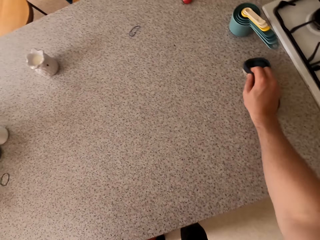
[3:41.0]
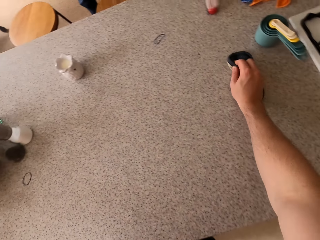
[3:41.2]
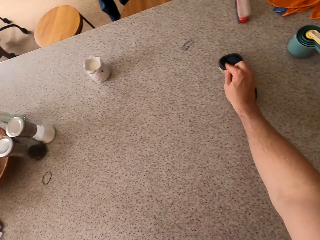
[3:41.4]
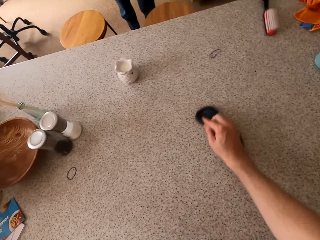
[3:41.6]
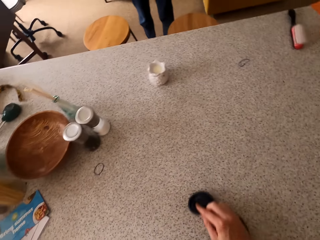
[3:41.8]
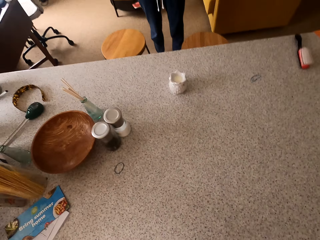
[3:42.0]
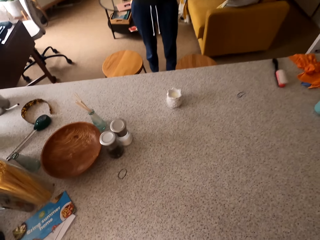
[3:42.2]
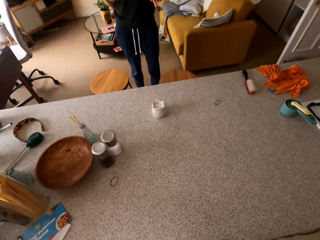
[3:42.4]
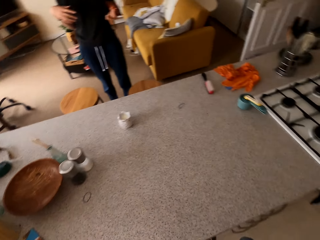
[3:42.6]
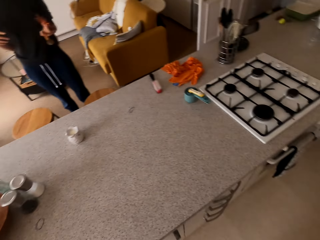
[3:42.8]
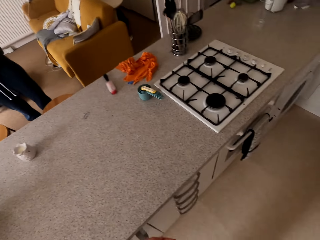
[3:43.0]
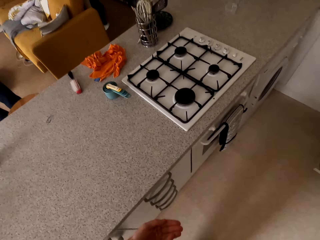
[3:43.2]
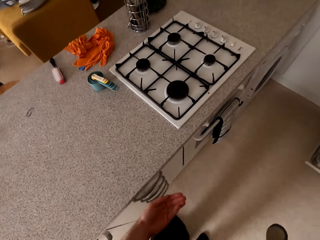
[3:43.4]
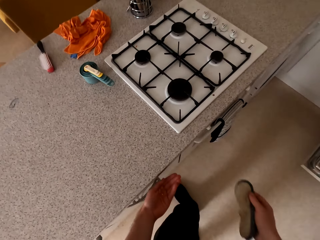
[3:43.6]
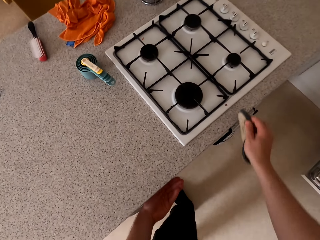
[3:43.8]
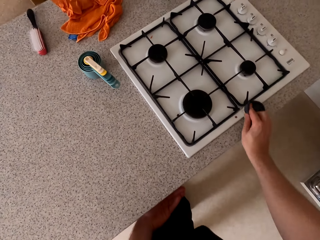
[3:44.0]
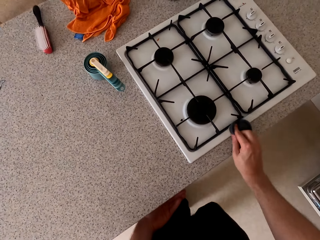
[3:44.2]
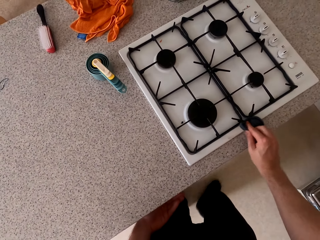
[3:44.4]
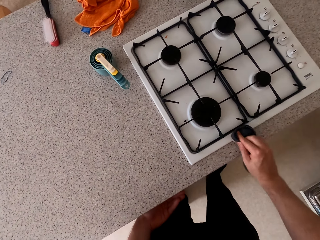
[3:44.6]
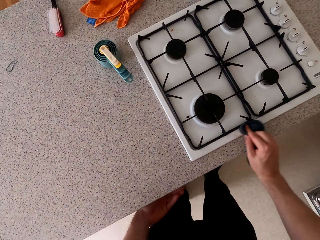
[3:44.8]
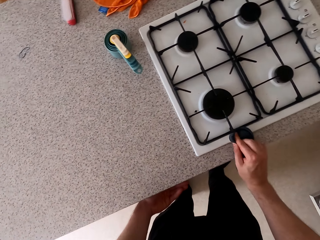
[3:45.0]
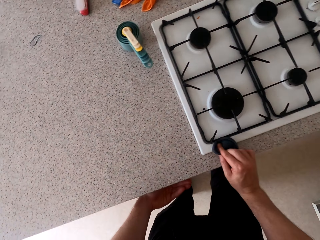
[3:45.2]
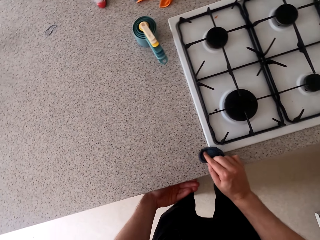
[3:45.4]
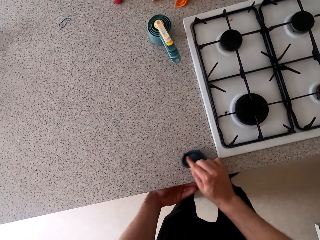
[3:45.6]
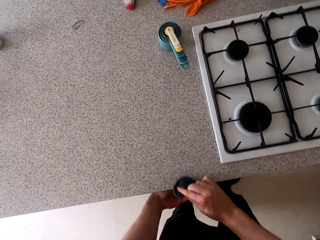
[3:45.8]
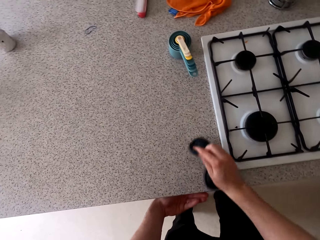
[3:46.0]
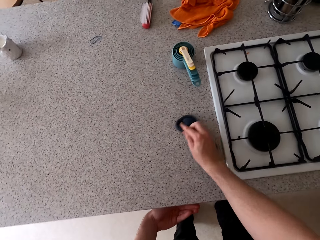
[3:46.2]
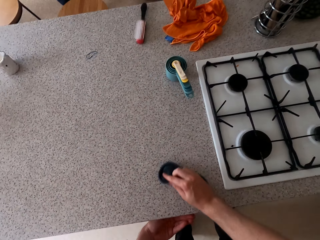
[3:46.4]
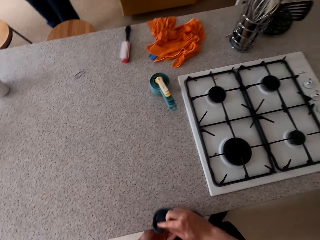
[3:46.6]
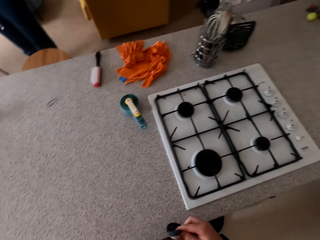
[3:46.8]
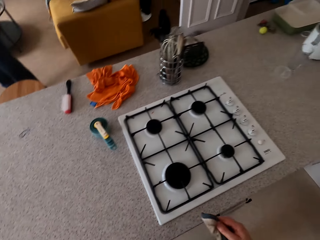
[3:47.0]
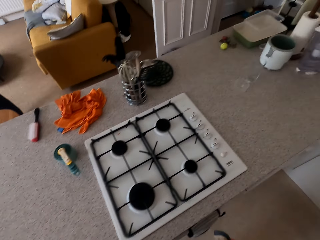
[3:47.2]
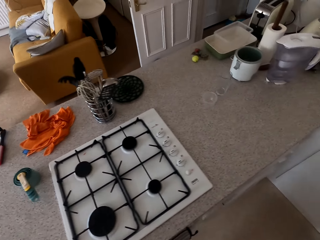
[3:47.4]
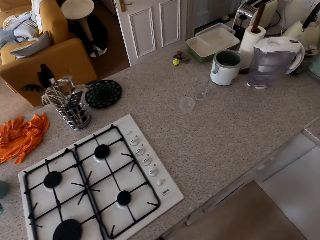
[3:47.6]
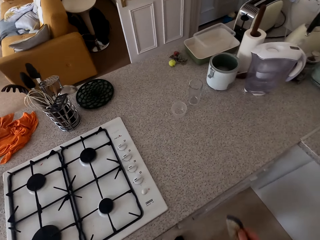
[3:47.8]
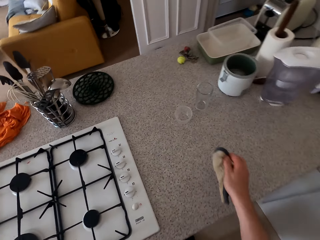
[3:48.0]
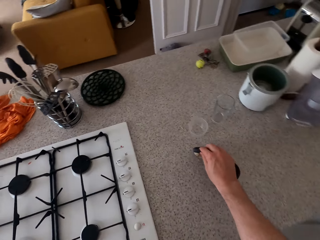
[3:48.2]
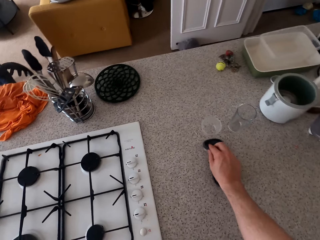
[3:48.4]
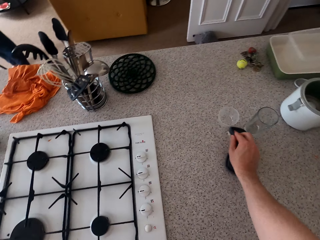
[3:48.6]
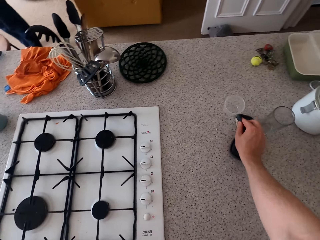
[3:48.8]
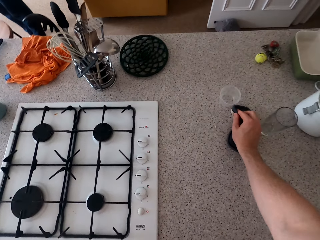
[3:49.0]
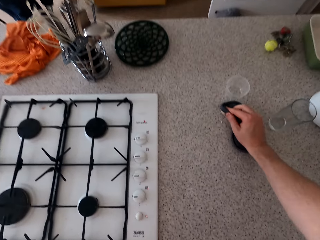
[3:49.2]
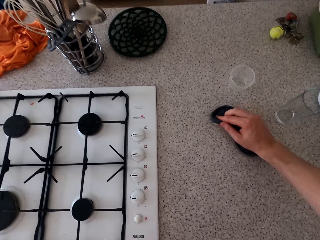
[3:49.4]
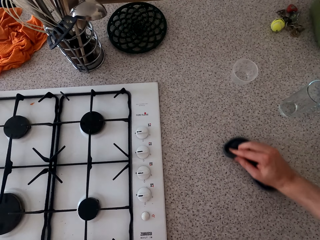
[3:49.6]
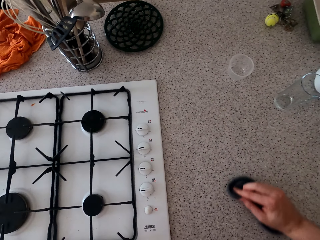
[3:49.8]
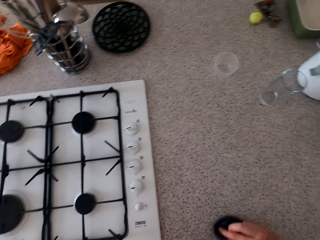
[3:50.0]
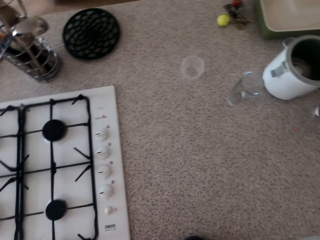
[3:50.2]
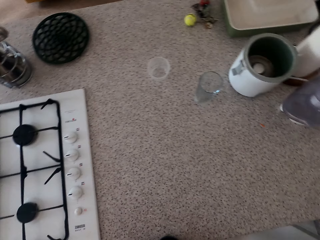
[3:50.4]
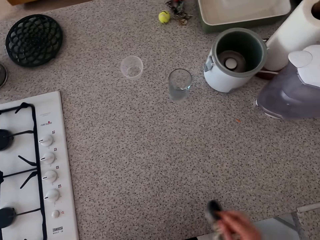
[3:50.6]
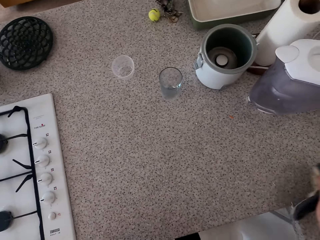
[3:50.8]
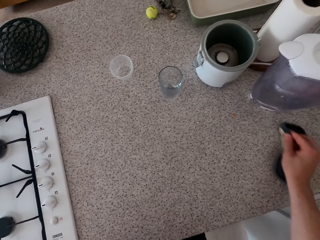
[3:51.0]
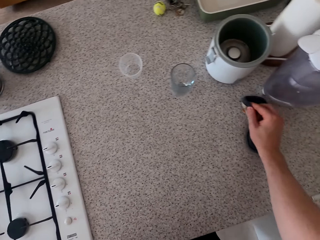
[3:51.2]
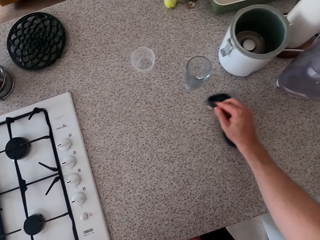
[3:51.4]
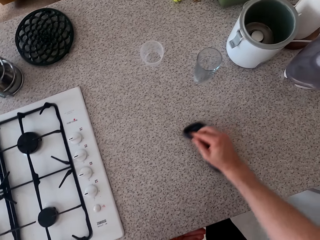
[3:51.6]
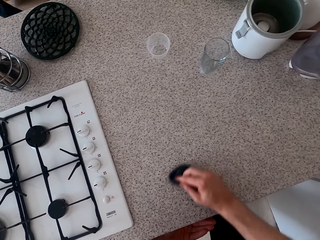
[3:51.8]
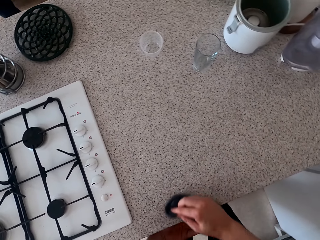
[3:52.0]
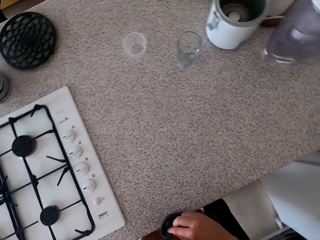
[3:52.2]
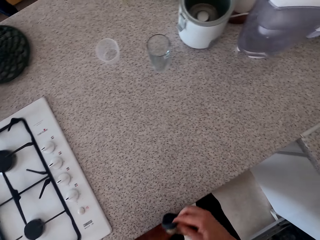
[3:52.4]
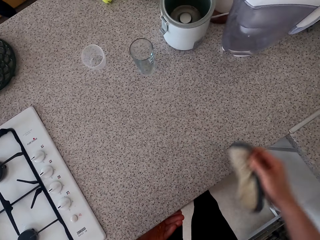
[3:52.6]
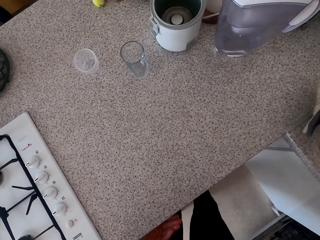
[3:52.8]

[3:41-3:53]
The camera wearer talks to a woman. He wipes the cooker and wipes the kitchen slab. He talks to the woman. He wipes the kitchen slab. He collects dirt on his hand.

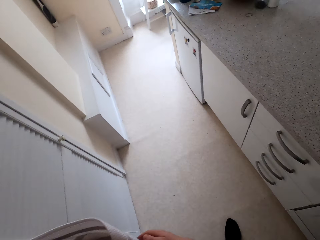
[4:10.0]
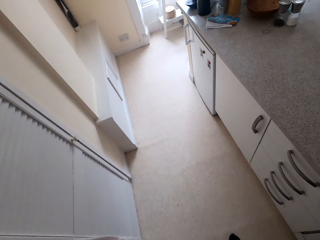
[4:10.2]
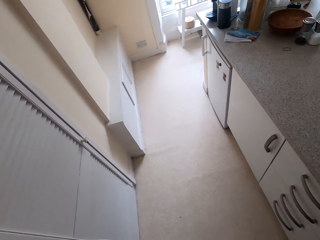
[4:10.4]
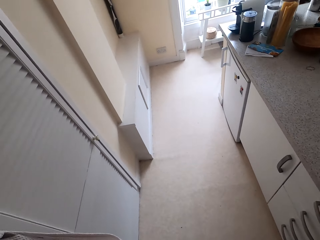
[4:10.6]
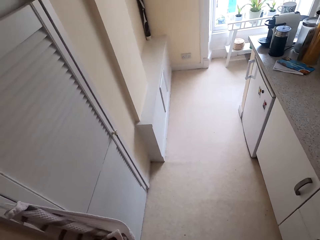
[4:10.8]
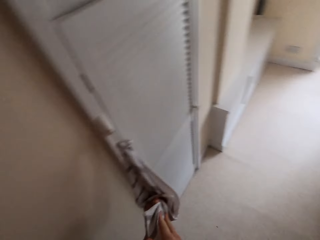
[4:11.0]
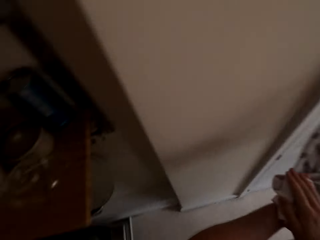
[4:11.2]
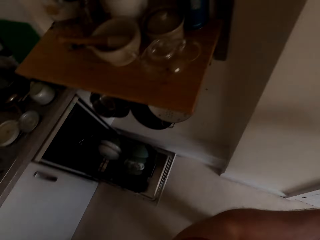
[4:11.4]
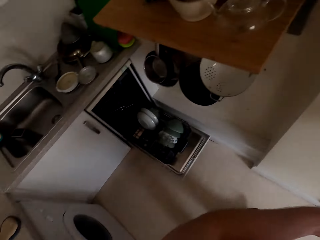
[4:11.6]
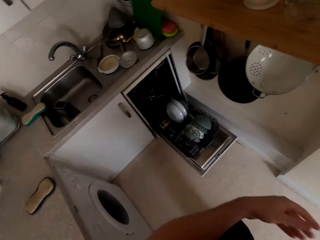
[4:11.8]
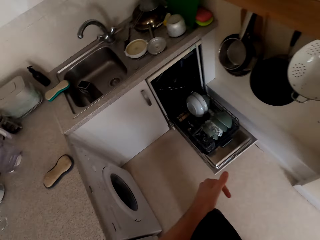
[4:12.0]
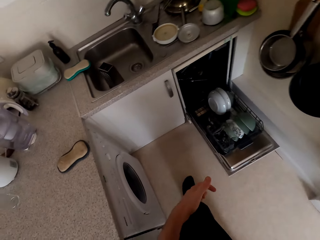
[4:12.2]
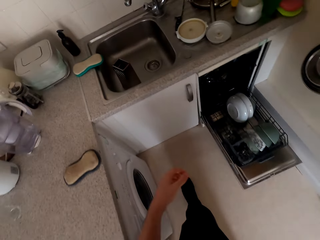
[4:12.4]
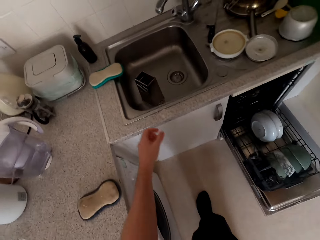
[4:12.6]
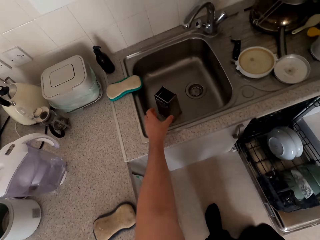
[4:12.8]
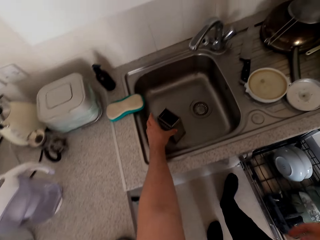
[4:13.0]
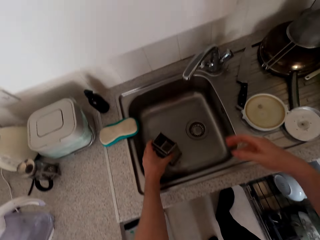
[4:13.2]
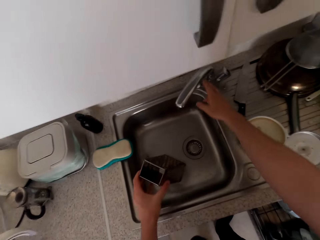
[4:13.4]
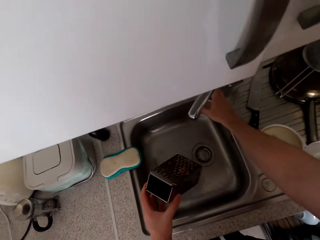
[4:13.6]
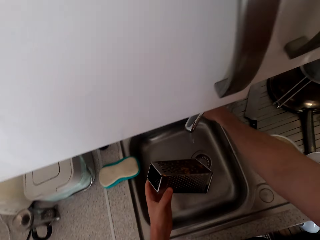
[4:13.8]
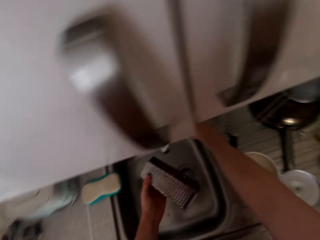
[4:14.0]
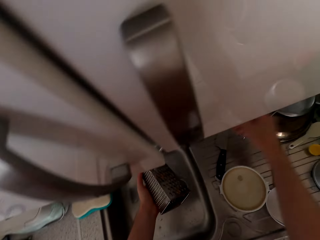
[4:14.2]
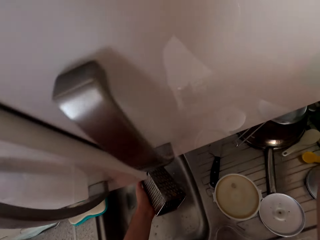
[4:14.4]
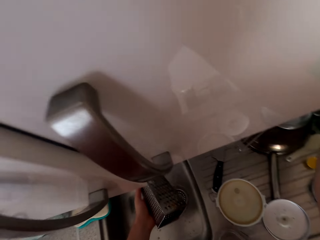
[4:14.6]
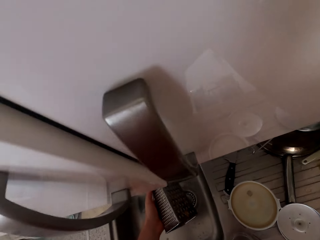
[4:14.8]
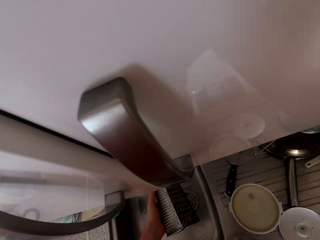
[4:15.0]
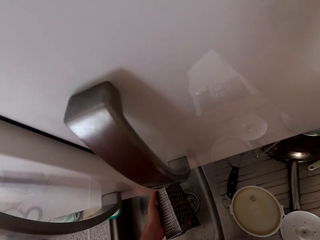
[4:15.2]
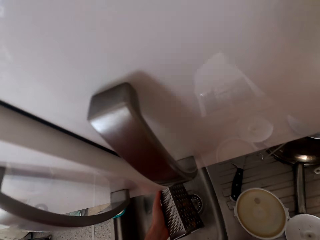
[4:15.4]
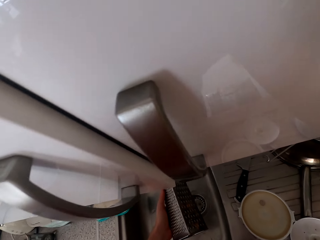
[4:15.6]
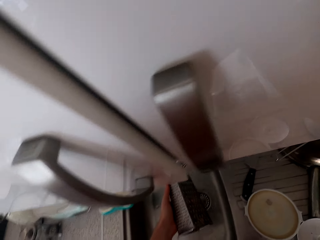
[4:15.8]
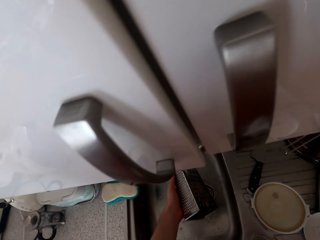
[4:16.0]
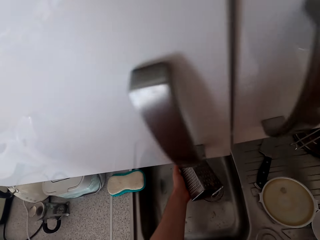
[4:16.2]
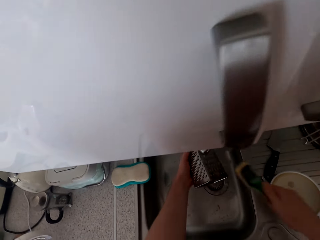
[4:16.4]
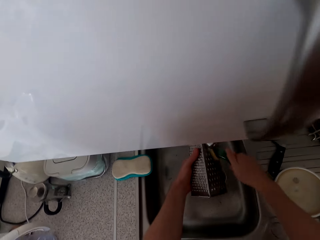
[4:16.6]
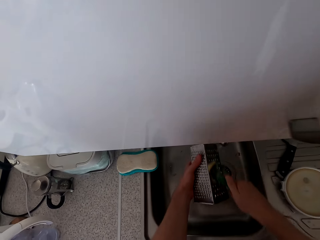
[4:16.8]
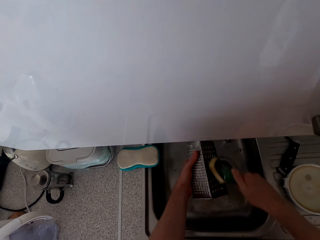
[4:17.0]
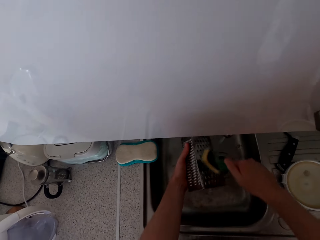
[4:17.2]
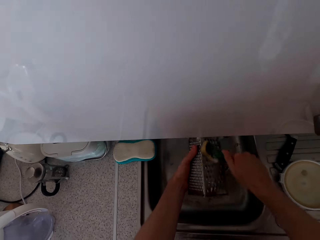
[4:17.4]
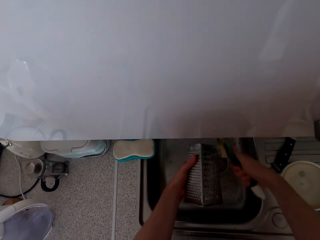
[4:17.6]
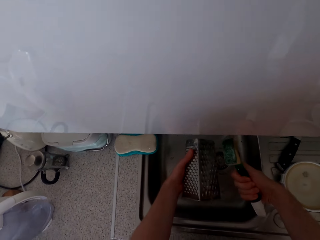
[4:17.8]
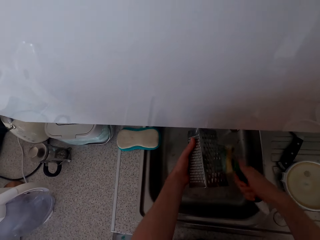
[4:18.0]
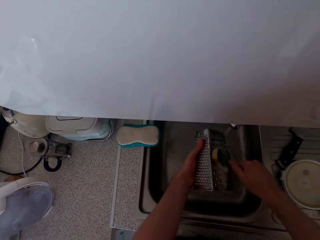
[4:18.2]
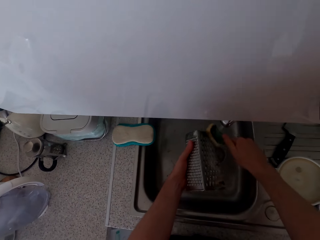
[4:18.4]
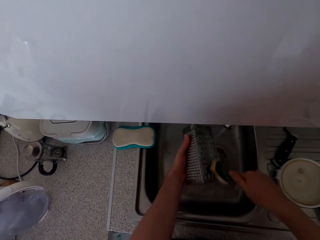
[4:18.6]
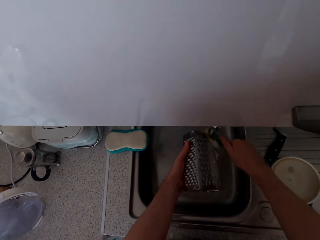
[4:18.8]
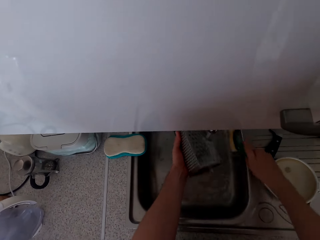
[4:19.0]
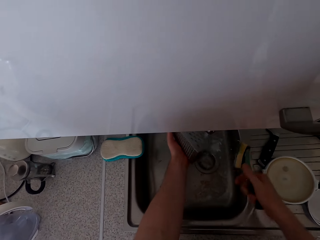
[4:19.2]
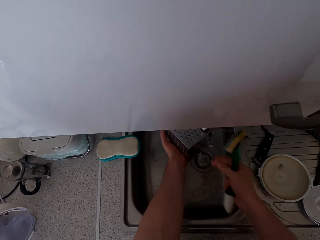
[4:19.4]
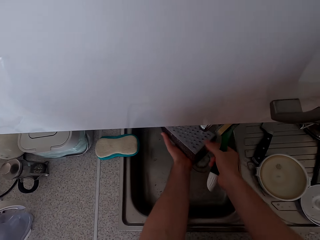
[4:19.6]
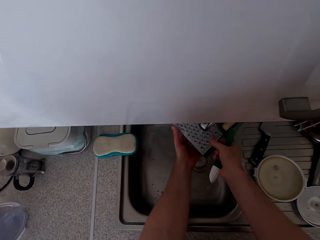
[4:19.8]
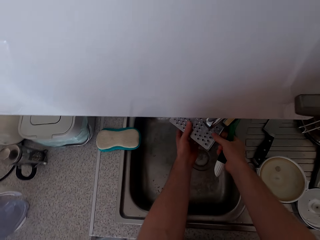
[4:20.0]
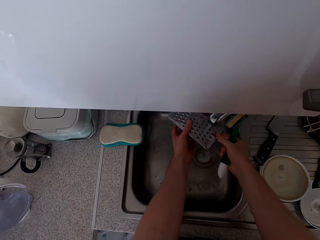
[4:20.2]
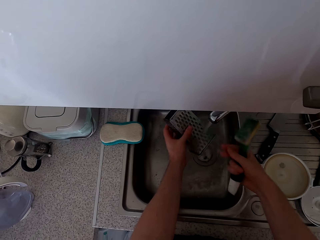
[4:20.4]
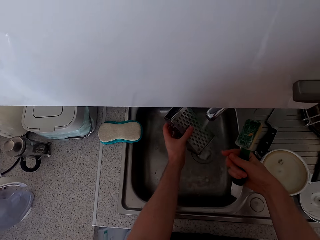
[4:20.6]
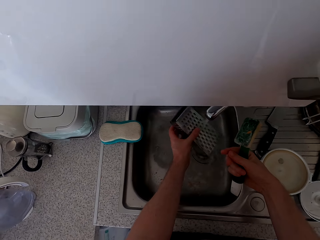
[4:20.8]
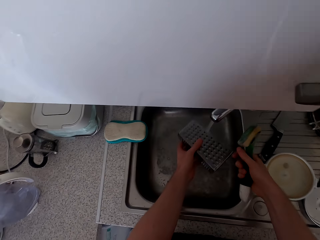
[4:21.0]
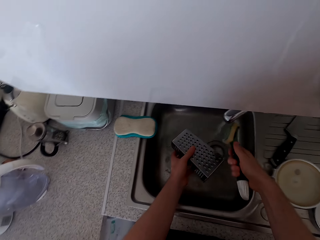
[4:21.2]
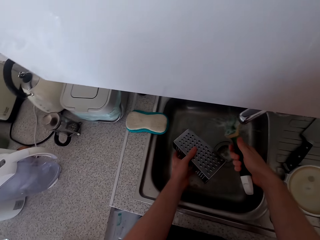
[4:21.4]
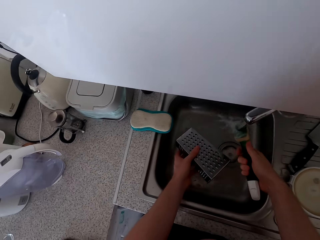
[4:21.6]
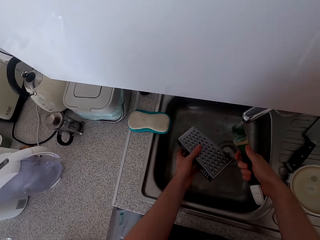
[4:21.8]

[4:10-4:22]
The camera wearer wipes his hands. He picks up the grater. He opens the tap. He picks up a sponge or washing brush. He washes the grater.
